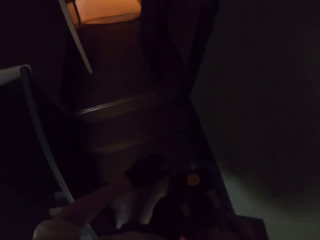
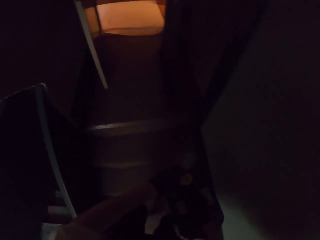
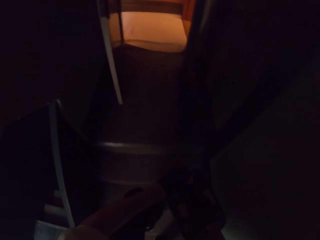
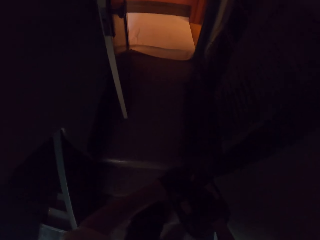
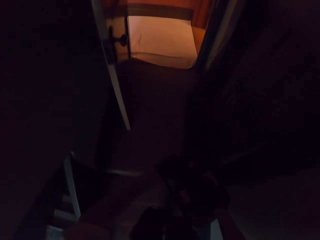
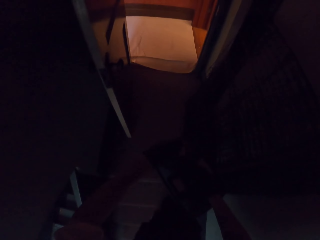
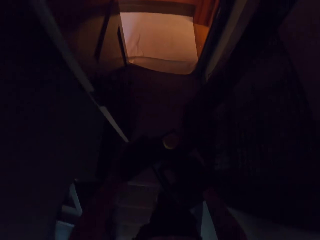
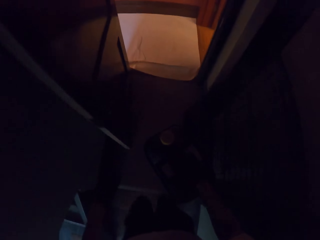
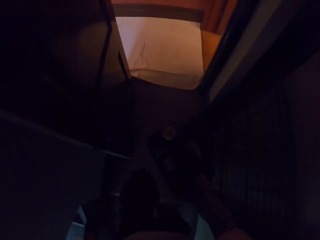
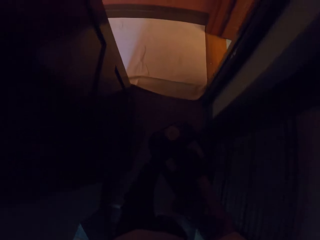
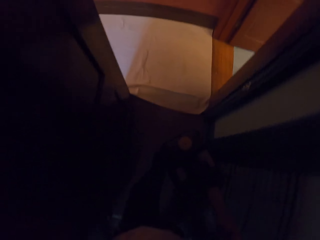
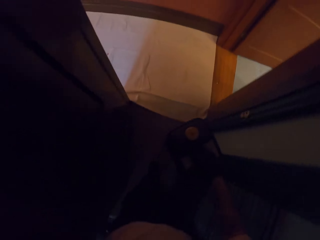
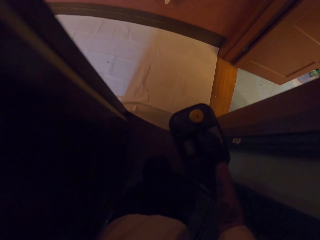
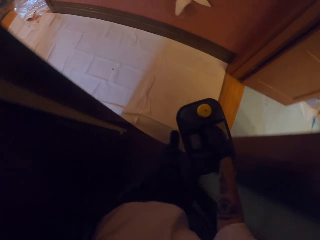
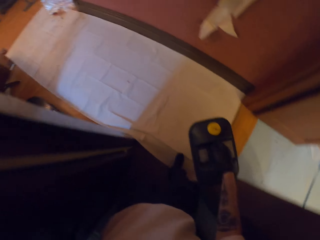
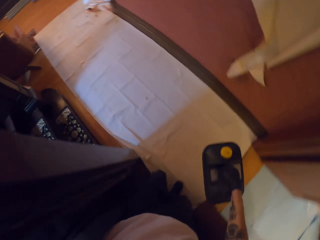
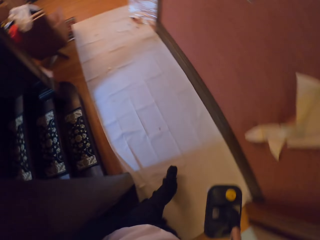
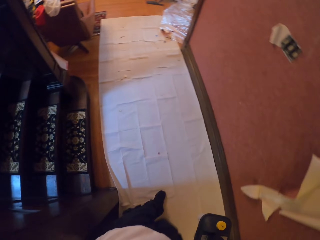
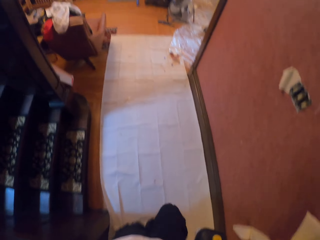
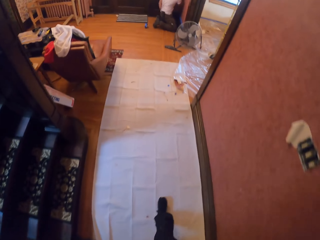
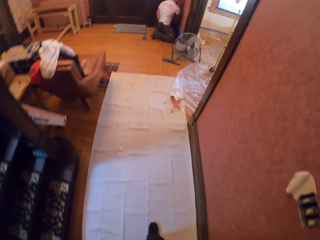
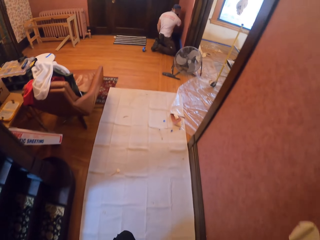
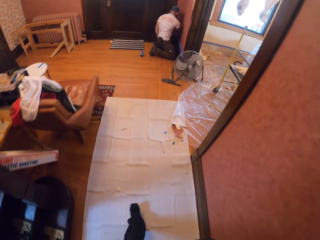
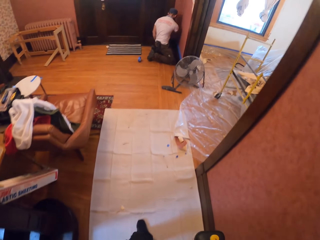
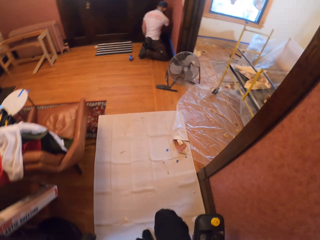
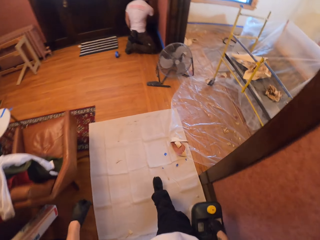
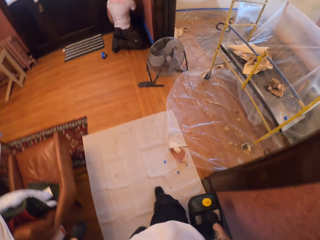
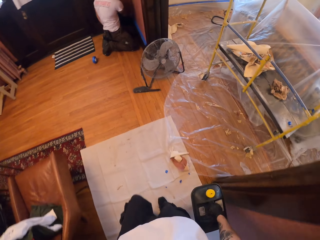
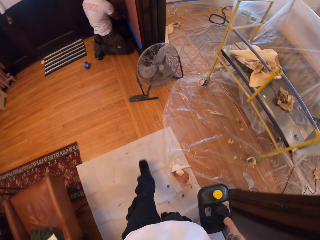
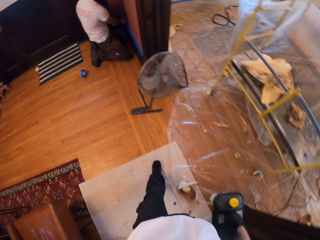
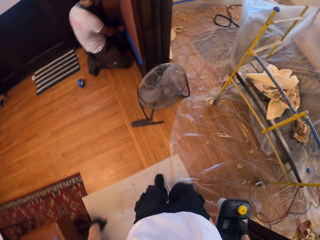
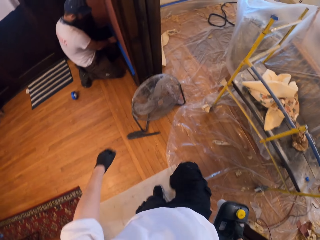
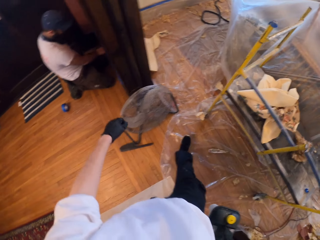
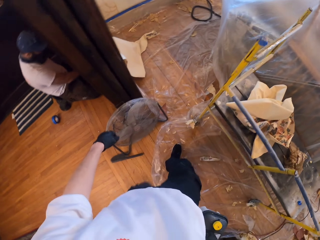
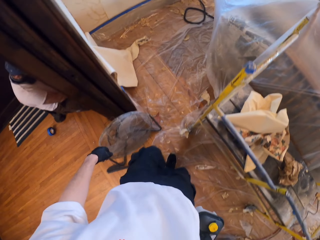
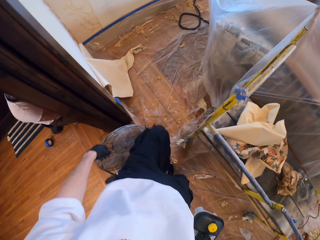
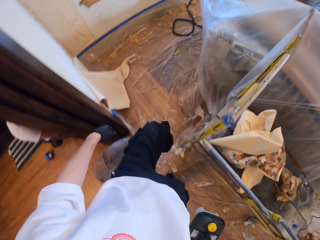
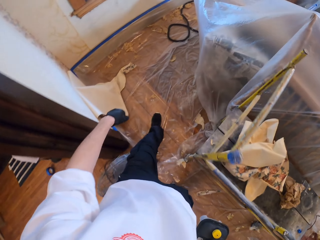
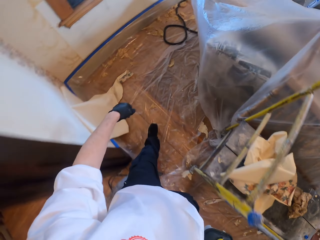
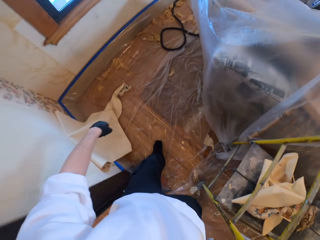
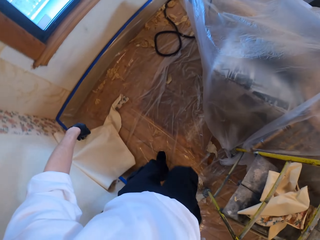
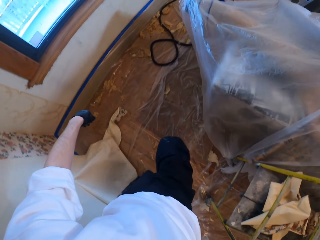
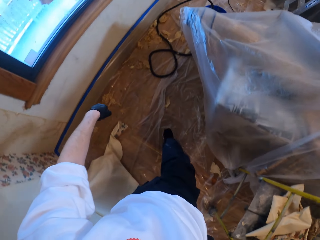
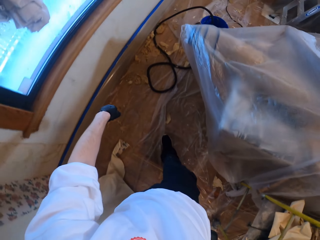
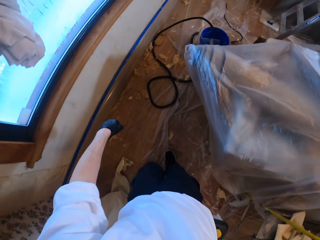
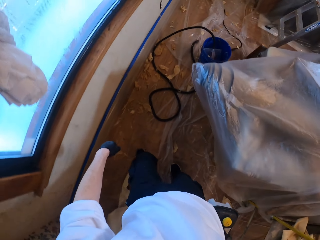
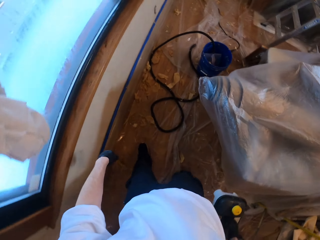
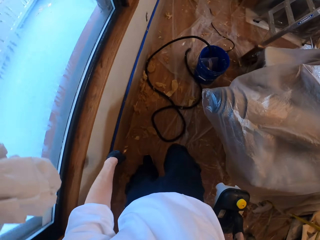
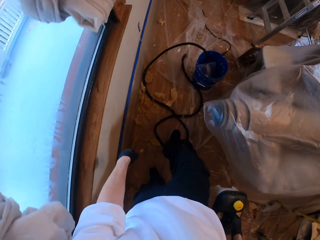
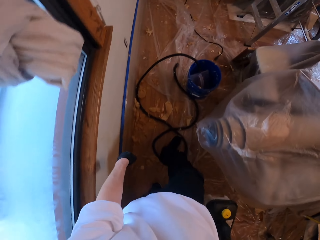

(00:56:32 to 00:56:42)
A man kneels at a corner.

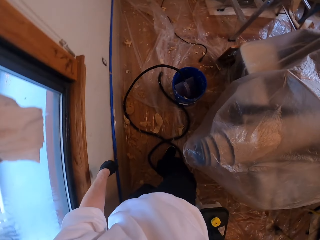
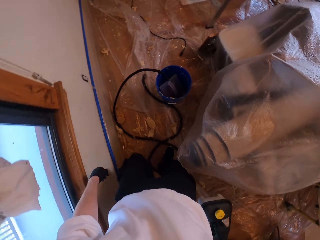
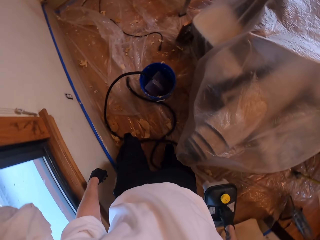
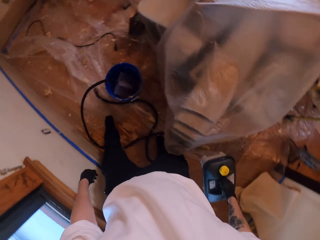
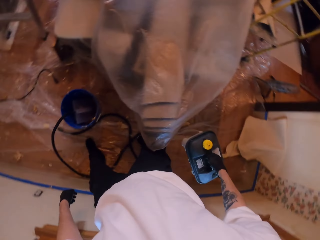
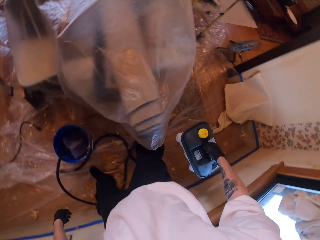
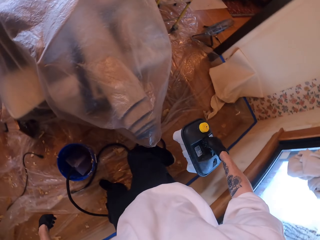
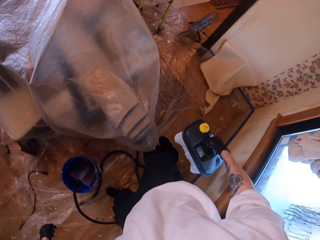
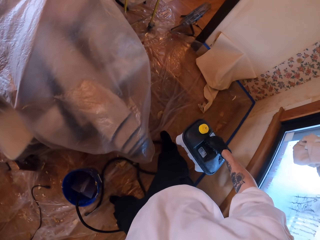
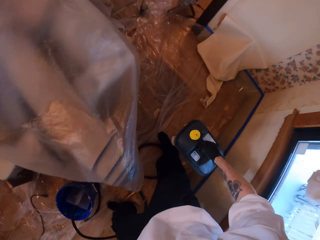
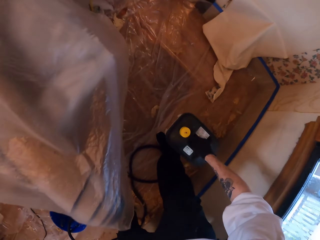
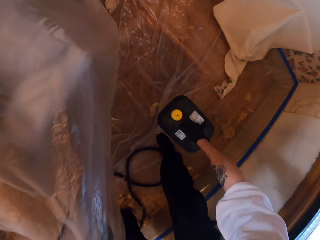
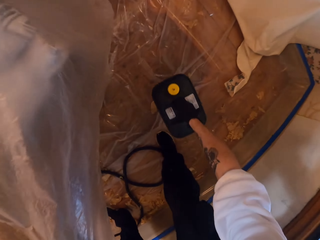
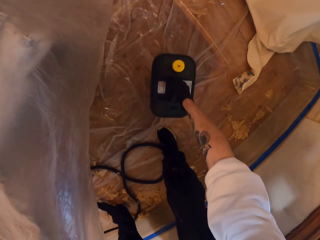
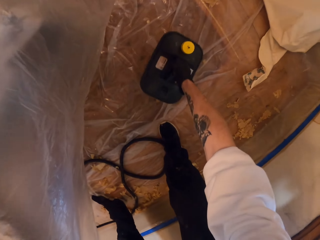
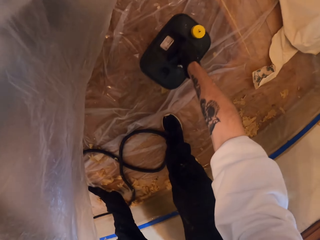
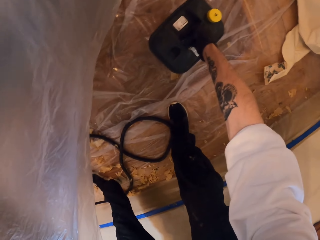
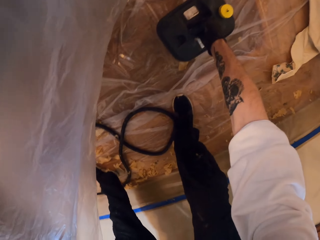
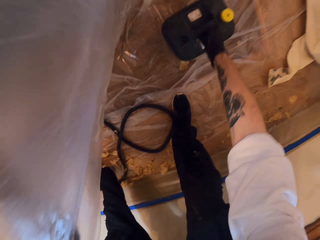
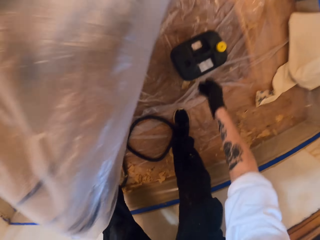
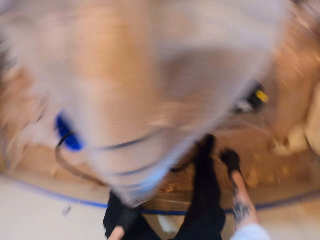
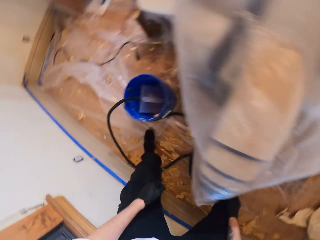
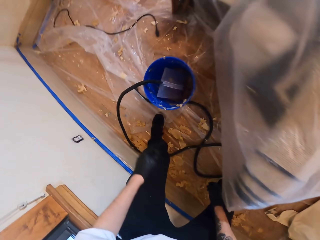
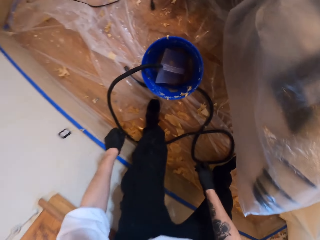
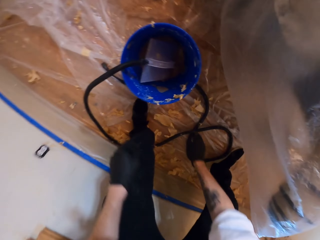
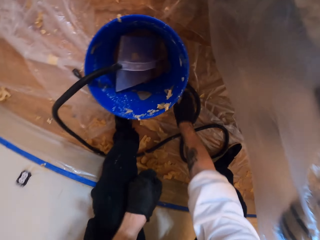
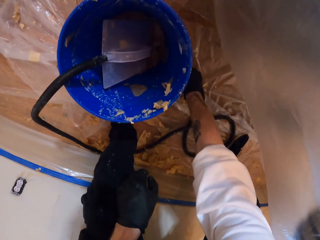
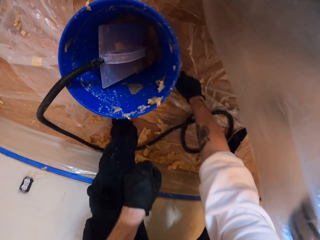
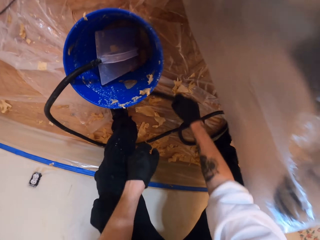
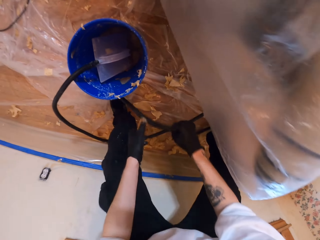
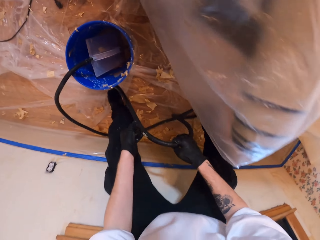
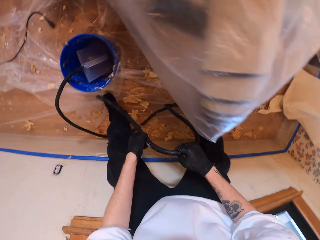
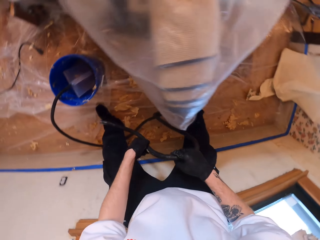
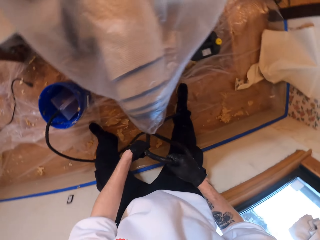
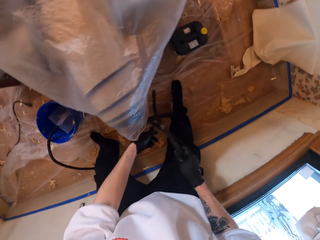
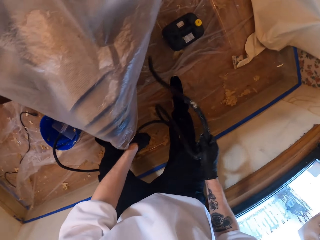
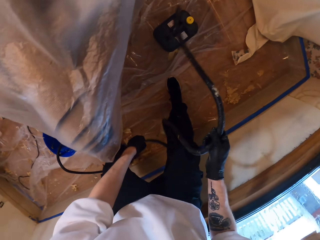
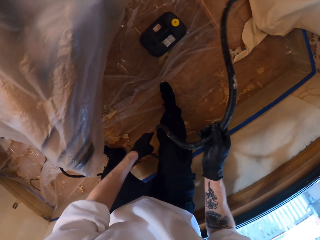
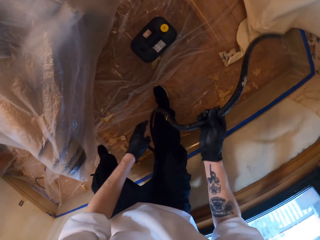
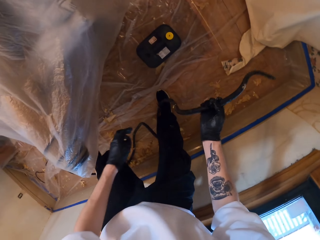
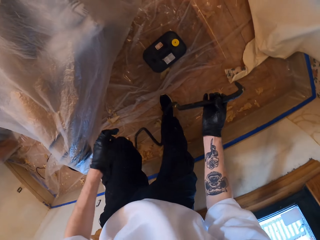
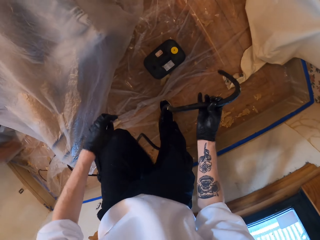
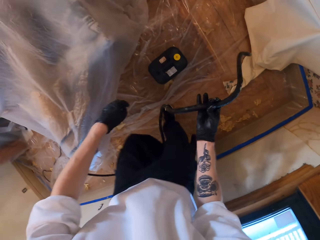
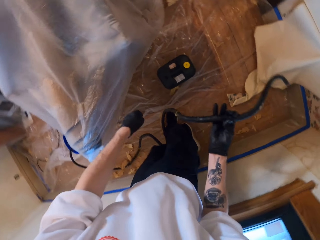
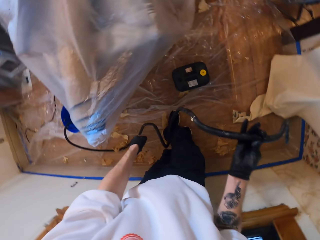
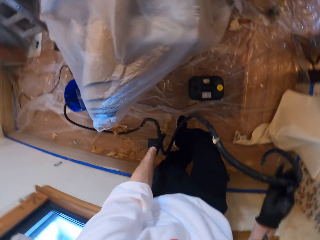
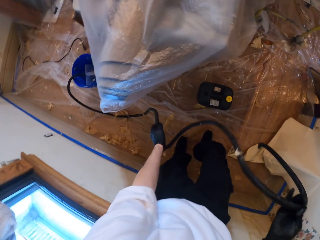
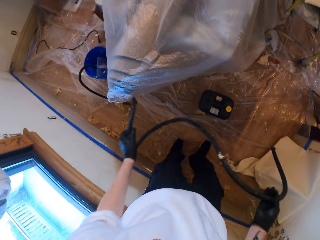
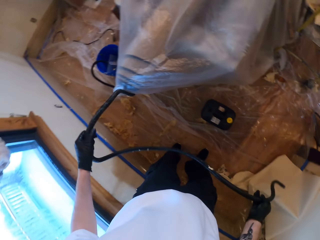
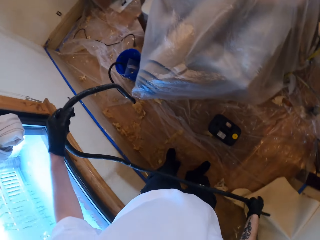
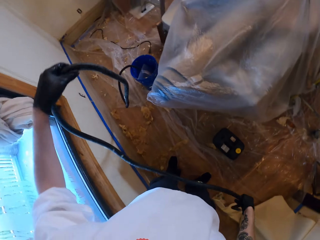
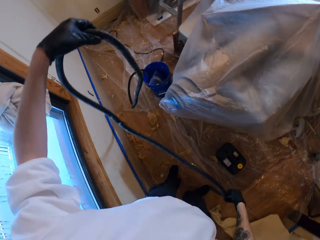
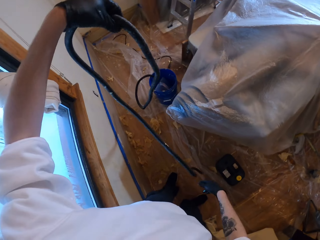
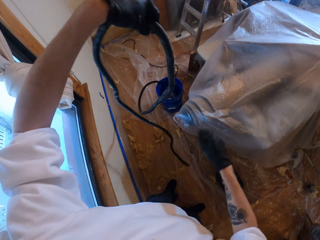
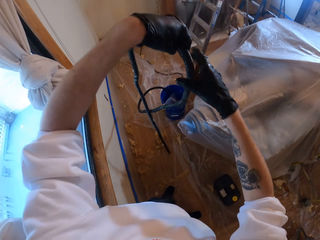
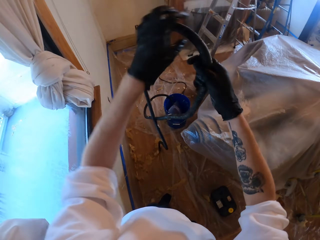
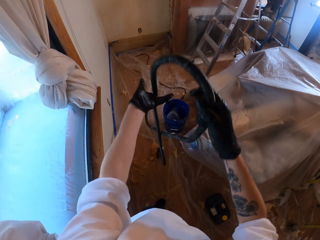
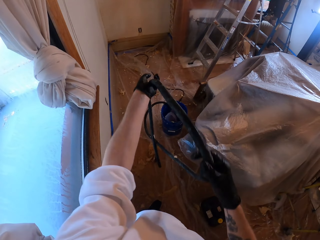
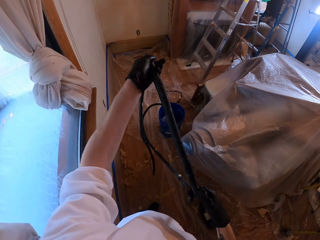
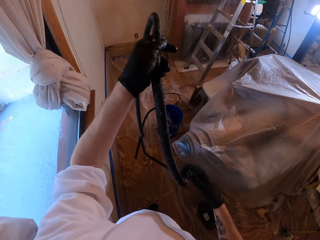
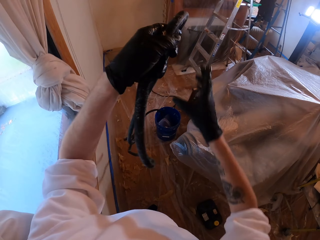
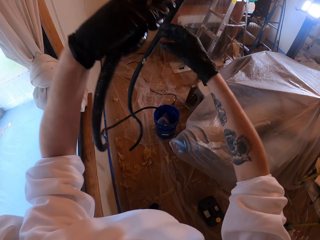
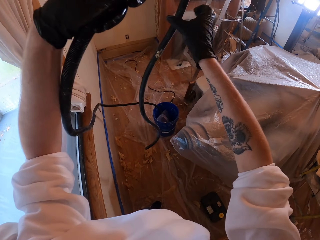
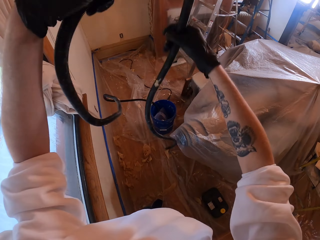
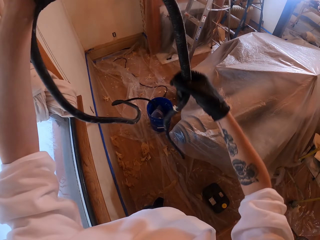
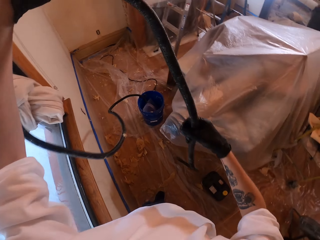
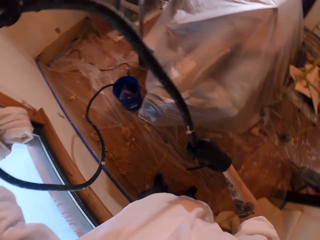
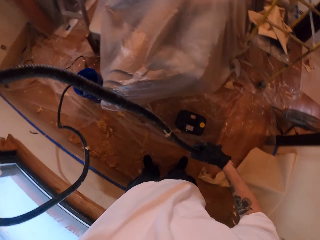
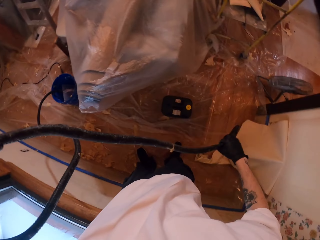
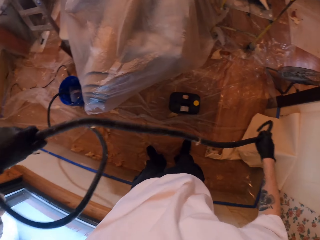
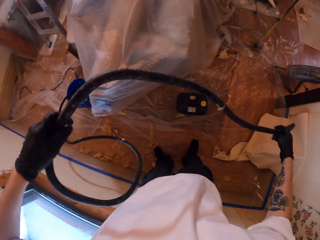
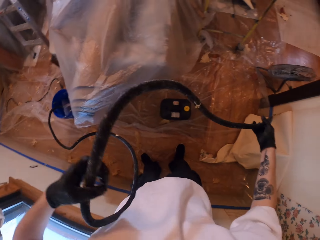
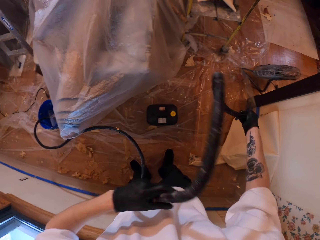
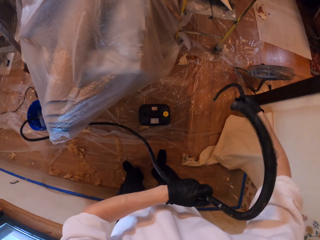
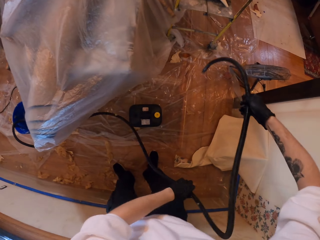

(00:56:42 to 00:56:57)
The camera wearer places the tank on the floor. They pick up the sander cable or pipe. They hold up the pipe.
